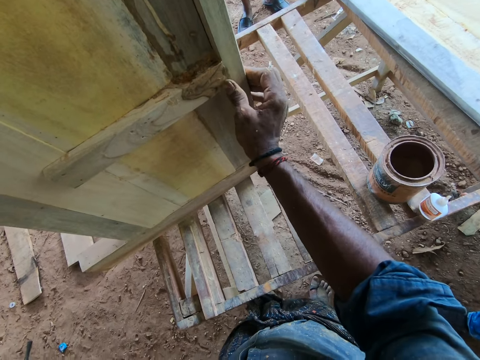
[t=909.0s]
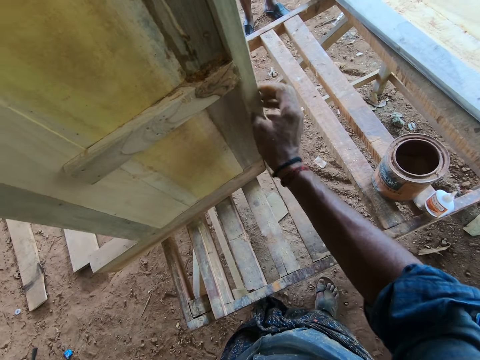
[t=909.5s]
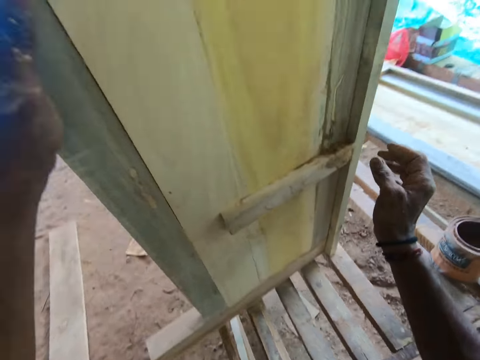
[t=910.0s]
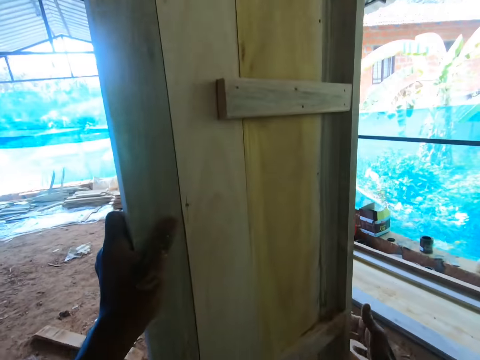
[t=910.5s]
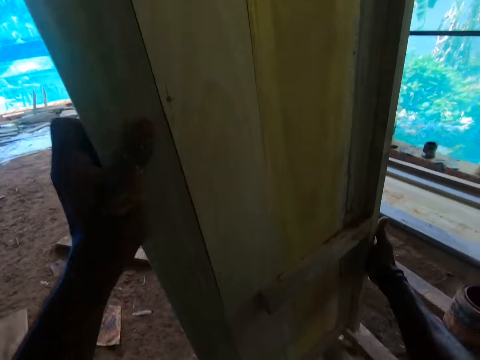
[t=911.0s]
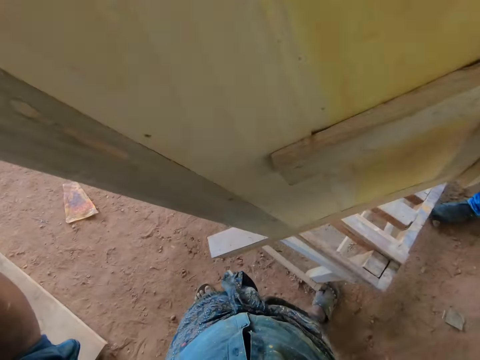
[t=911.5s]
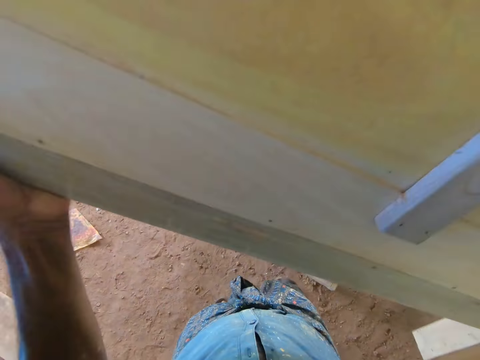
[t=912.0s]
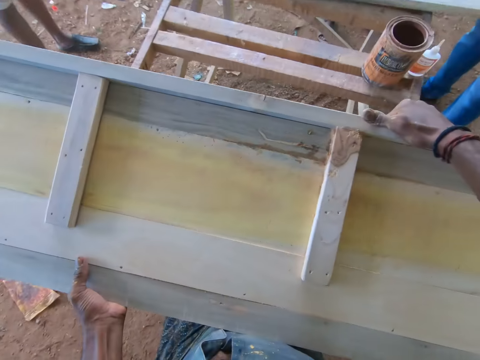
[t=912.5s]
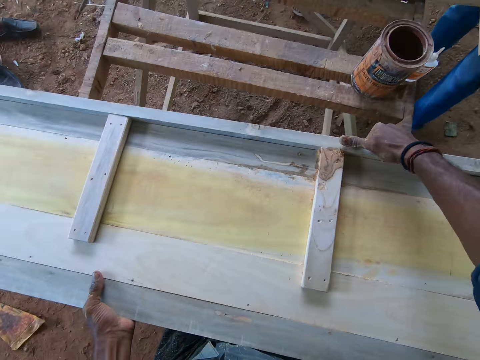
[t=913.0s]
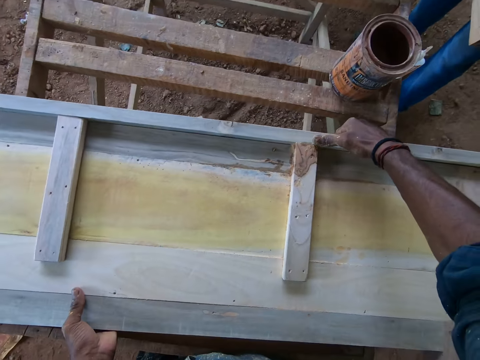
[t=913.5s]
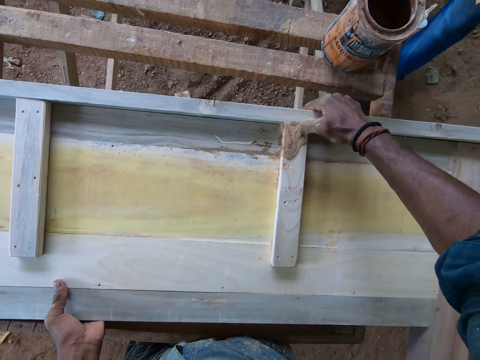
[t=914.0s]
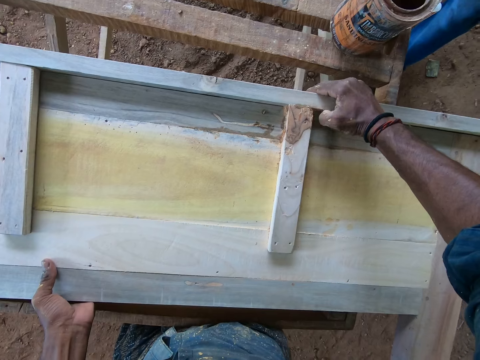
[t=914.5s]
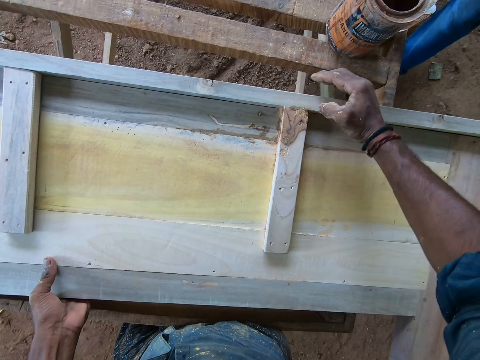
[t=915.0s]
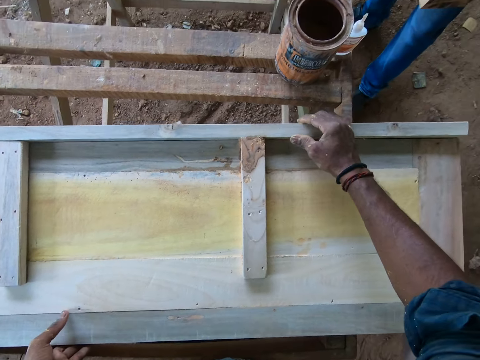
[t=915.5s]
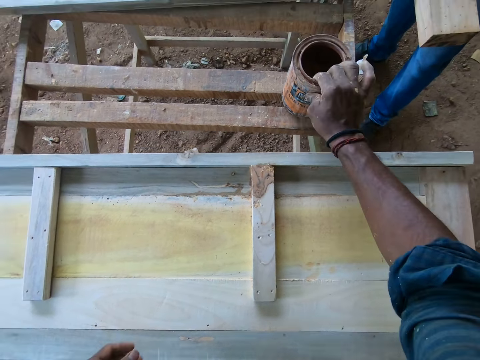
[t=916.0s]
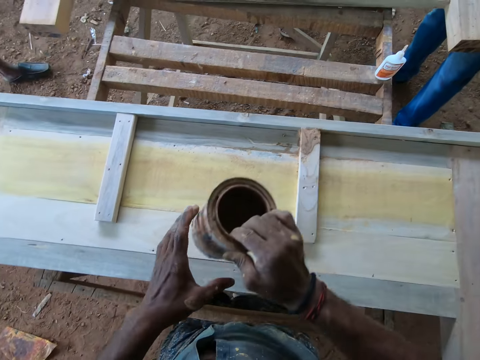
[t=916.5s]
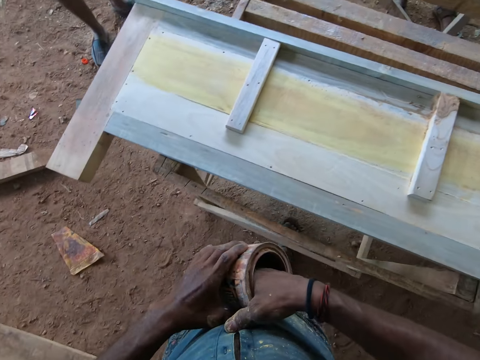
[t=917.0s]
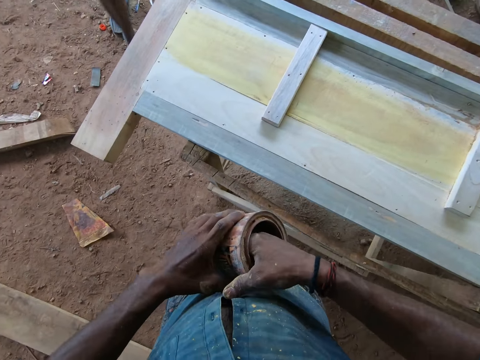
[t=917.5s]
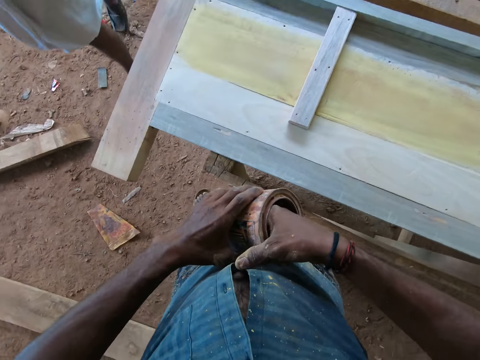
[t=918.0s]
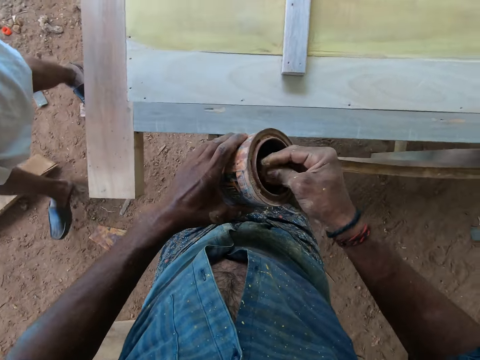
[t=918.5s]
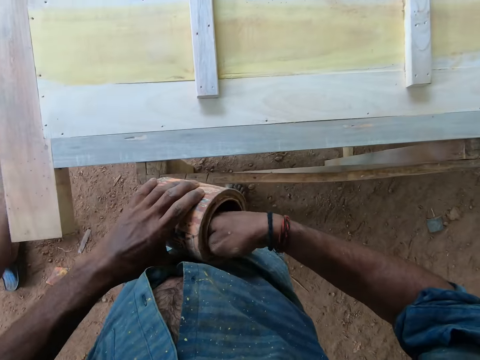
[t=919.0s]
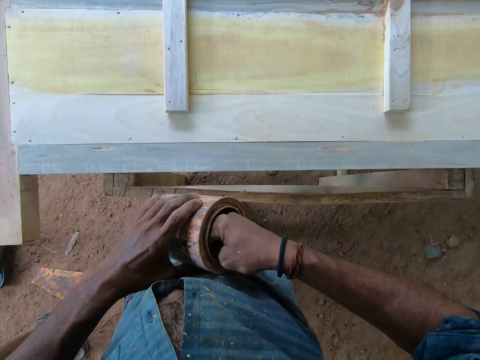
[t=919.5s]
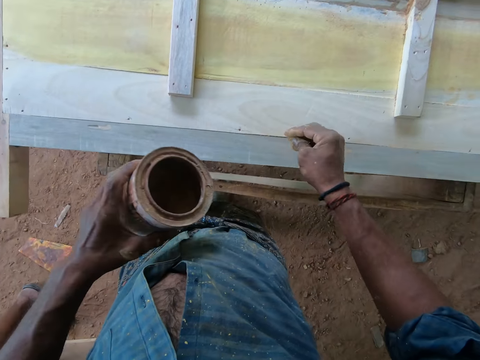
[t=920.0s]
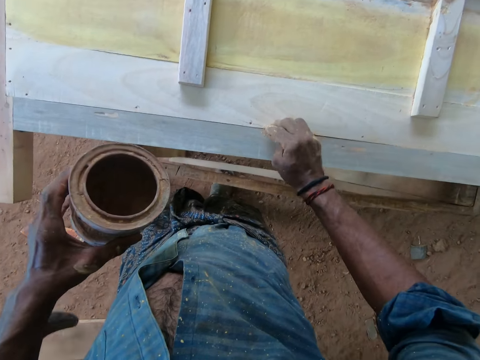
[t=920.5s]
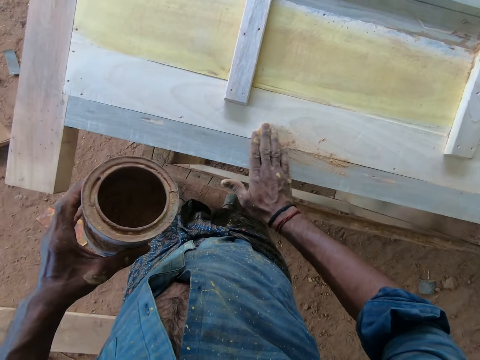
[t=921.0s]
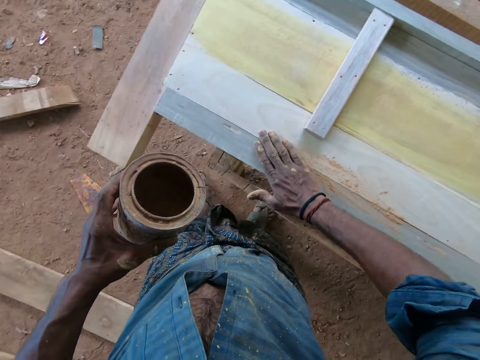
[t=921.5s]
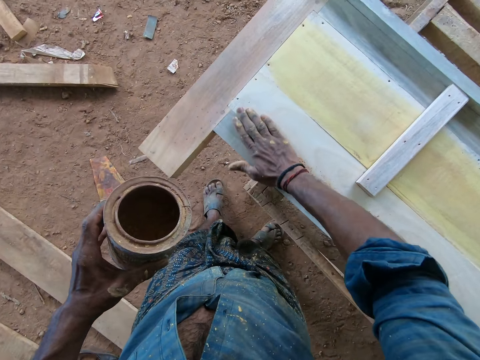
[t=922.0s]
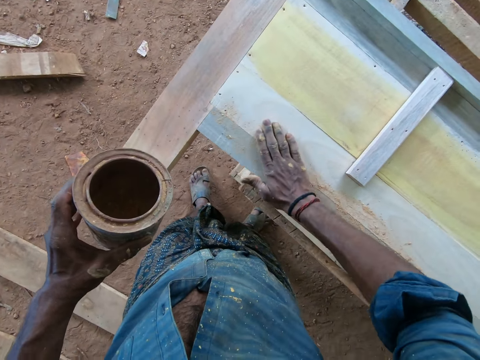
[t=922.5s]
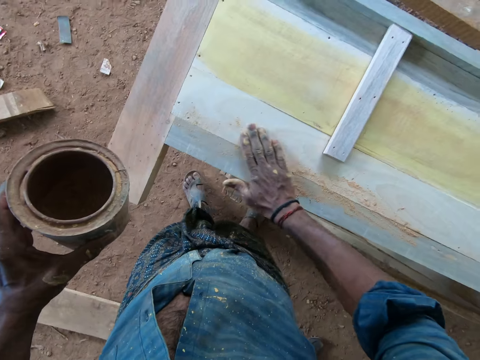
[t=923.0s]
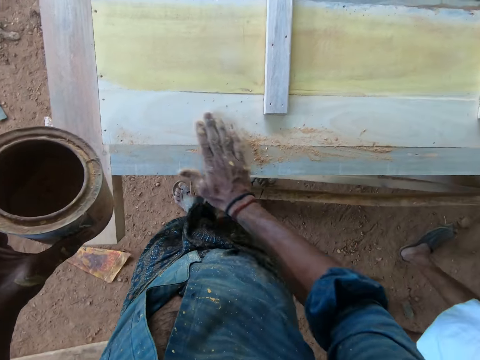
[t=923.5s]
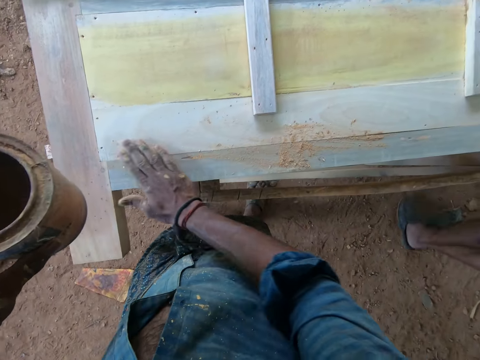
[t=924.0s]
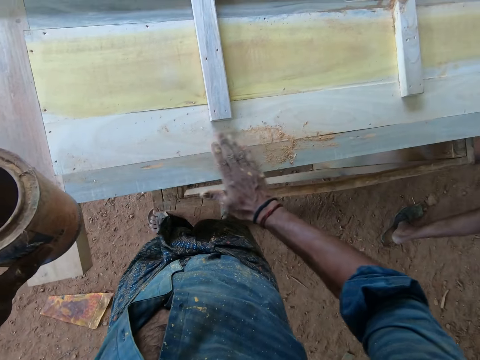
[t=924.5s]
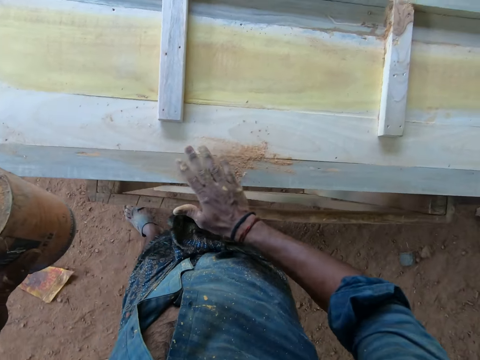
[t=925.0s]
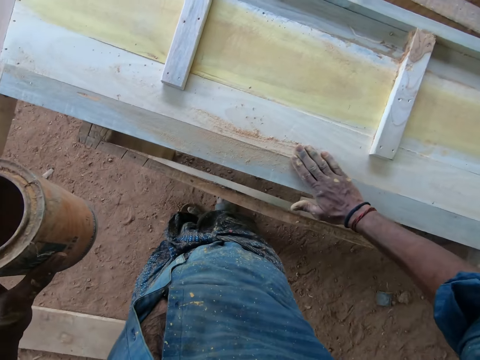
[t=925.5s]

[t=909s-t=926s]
The camera wearer spreads glue on wood. He lifts up the wood board and places down the wood board. He takes a sawdust tin. He puts his hand in the can. He scoops sawdust from the tin. He spreads sawdust on the wood board. He pours sawdust on the wood.

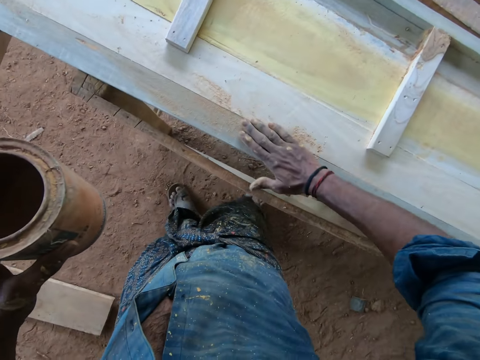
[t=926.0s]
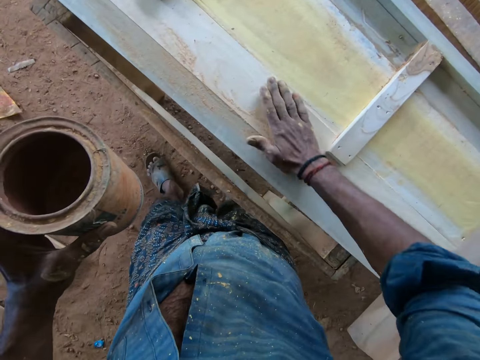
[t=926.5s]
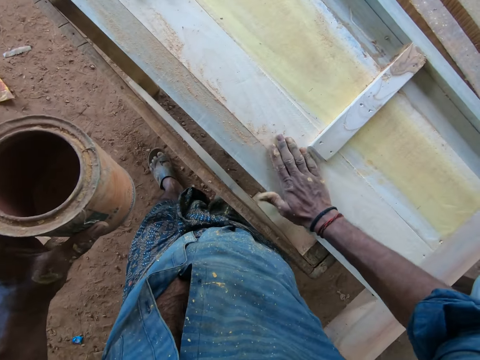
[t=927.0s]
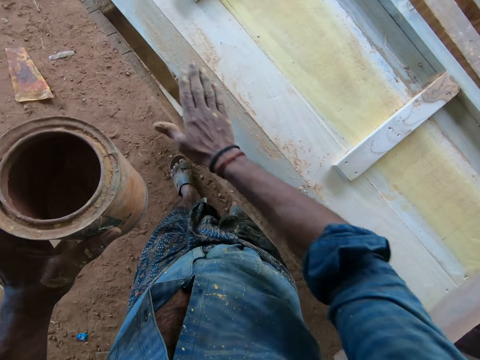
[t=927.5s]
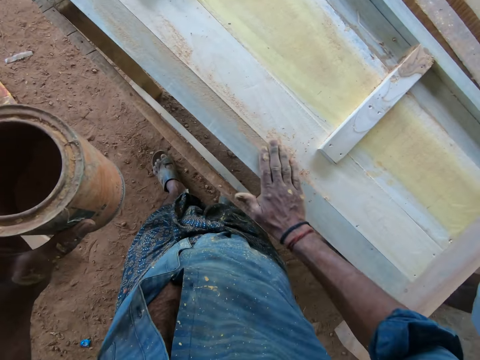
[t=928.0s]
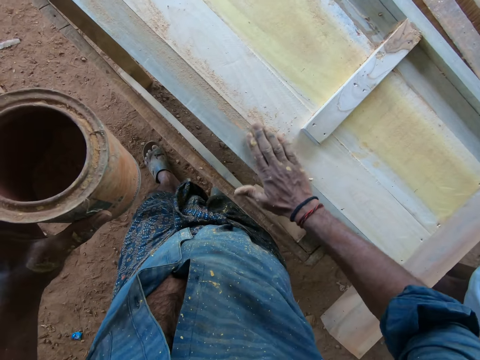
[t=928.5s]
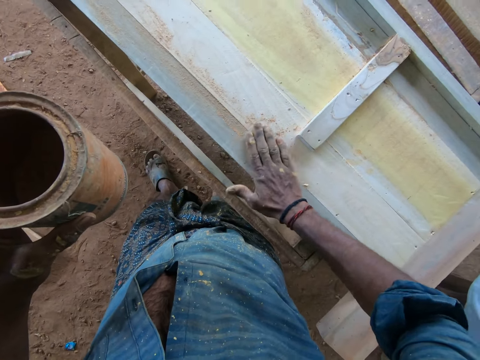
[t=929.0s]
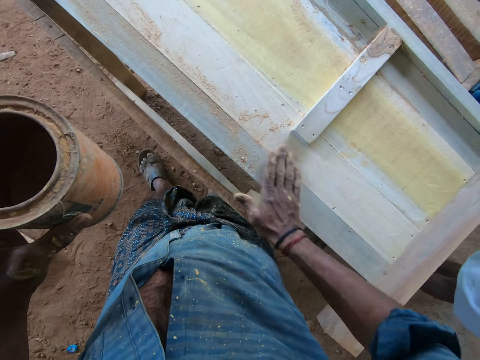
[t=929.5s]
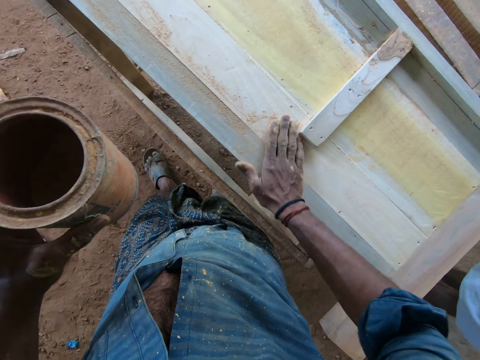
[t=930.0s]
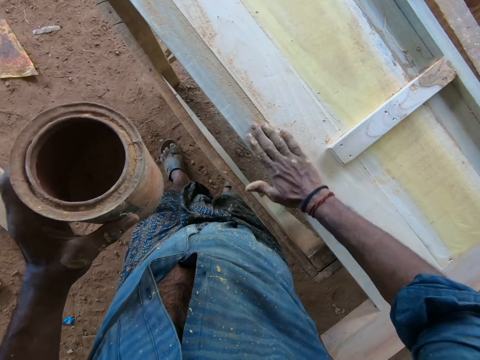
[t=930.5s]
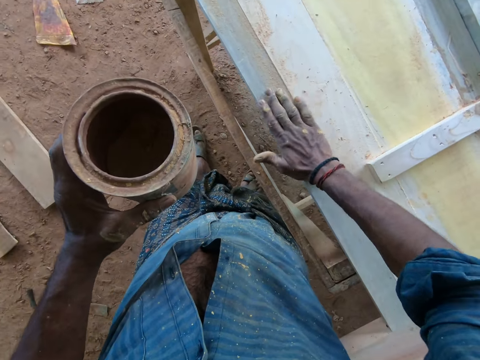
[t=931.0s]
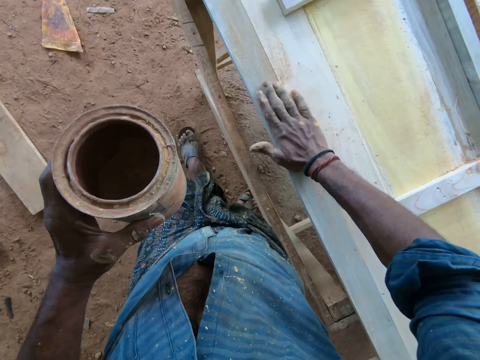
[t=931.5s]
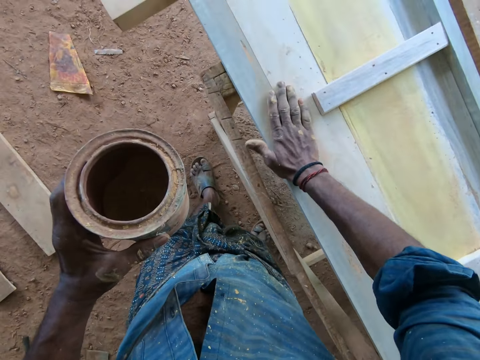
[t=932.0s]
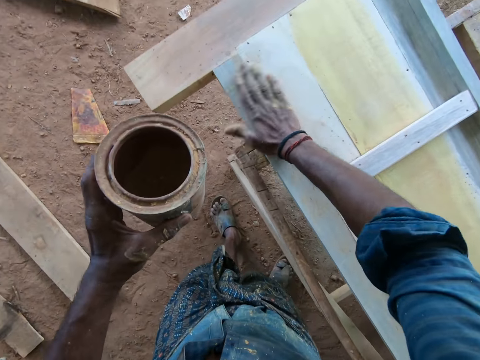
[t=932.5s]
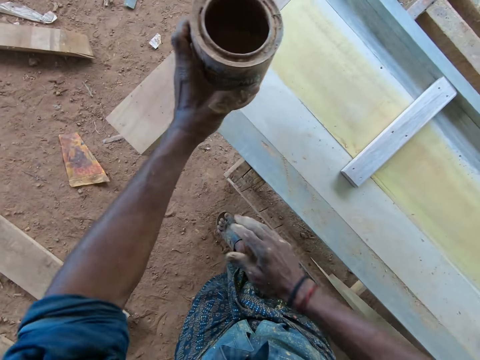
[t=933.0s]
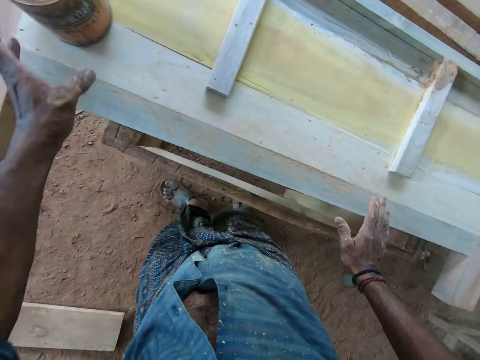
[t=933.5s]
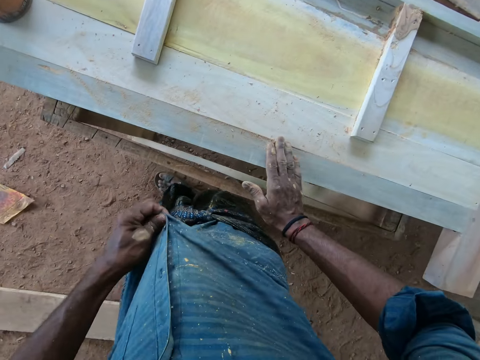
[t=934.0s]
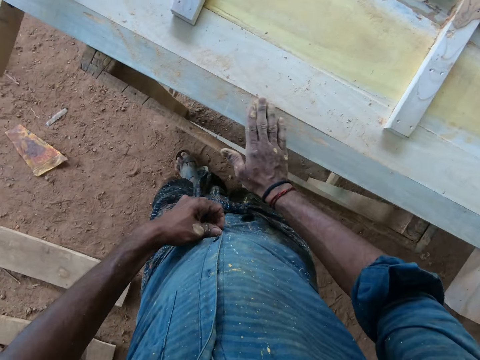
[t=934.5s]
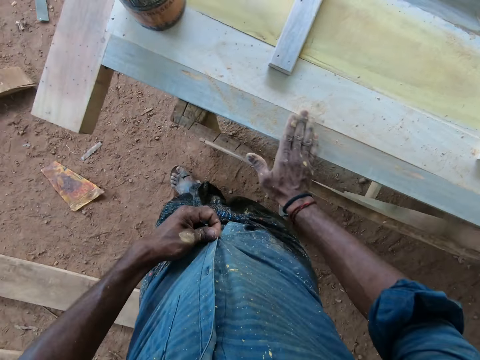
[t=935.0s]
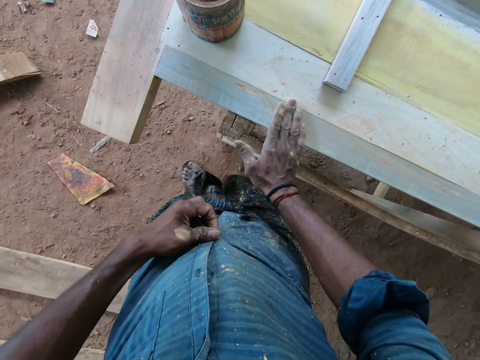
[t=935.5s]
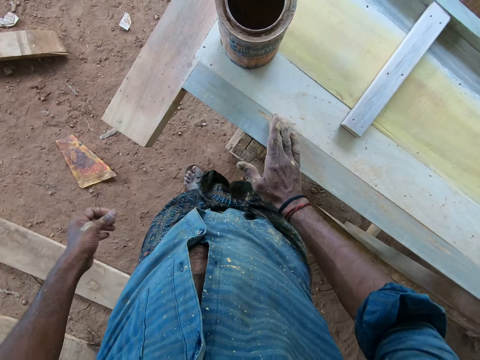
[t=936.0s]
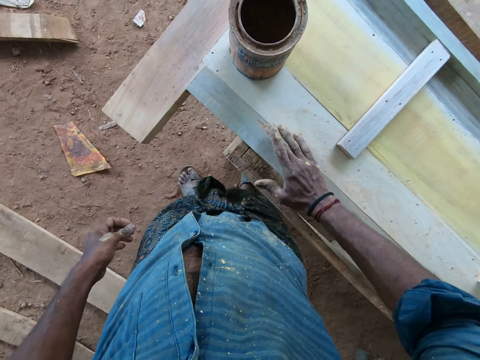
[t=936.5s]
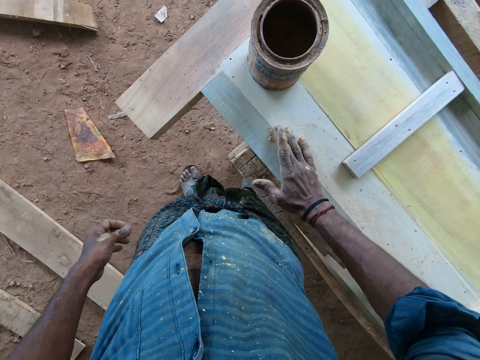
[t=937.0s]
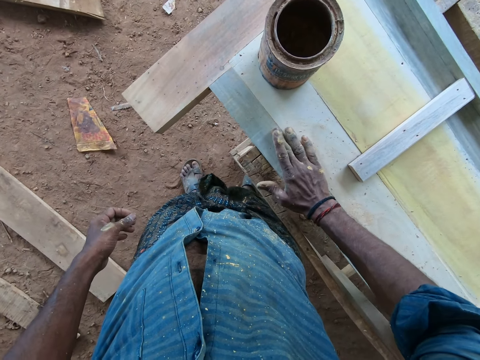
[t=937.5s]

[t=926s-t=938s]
The camera wearer places down a wood tin. He pulls his shirt.
